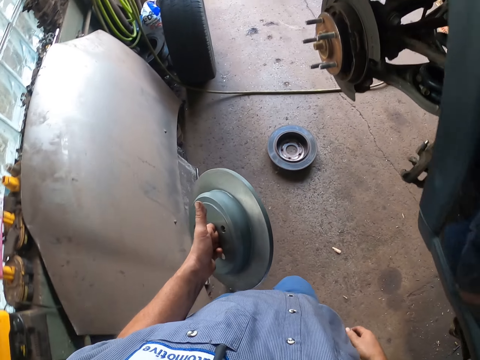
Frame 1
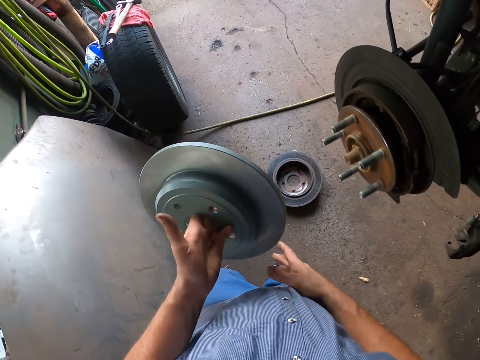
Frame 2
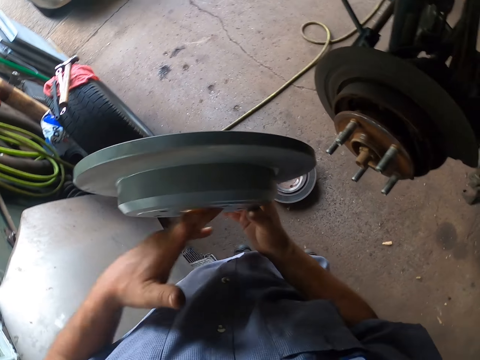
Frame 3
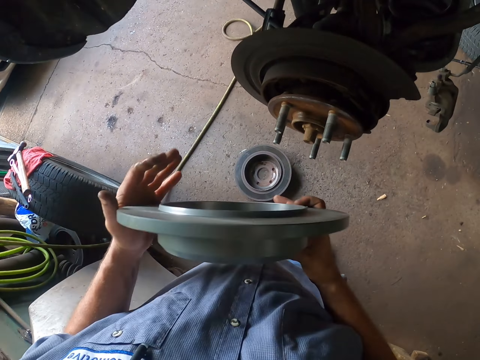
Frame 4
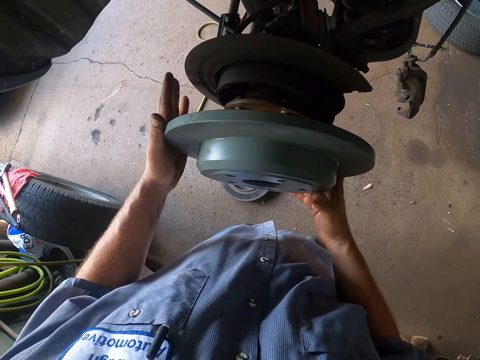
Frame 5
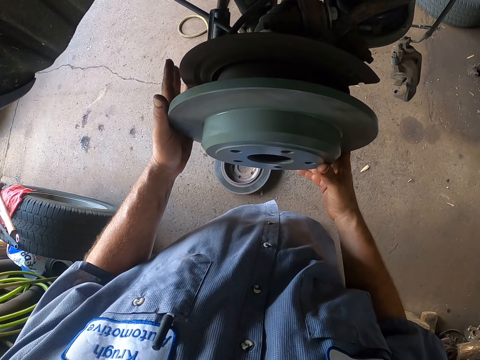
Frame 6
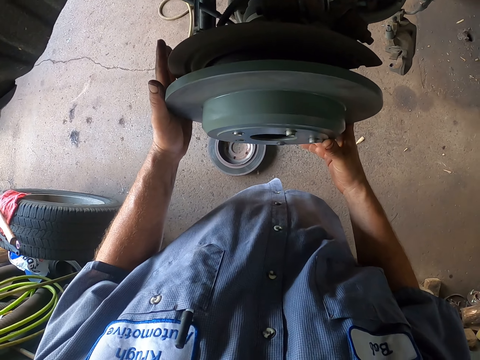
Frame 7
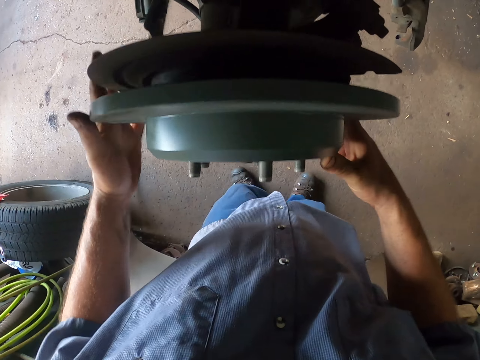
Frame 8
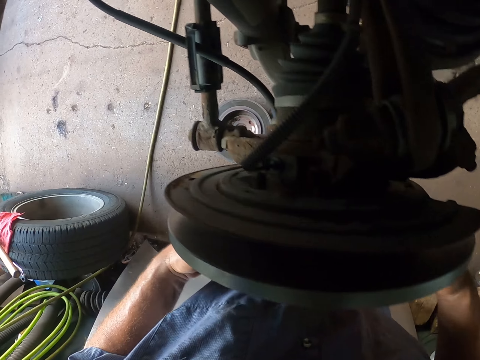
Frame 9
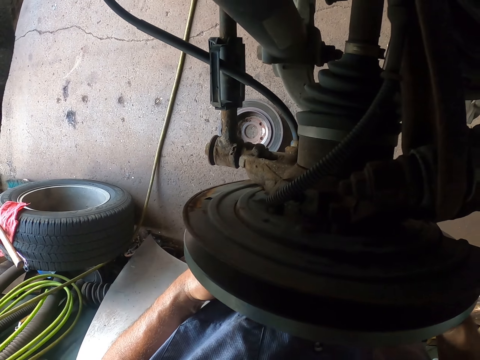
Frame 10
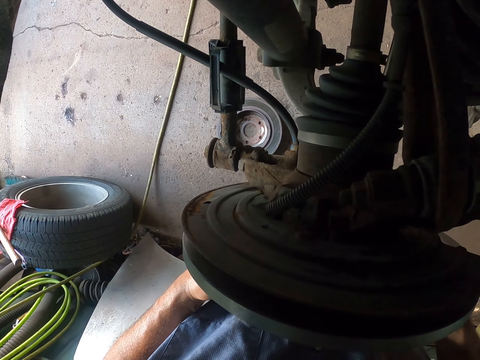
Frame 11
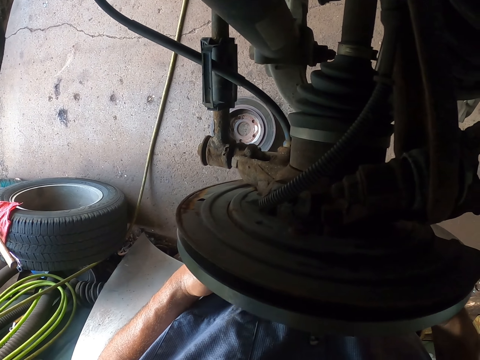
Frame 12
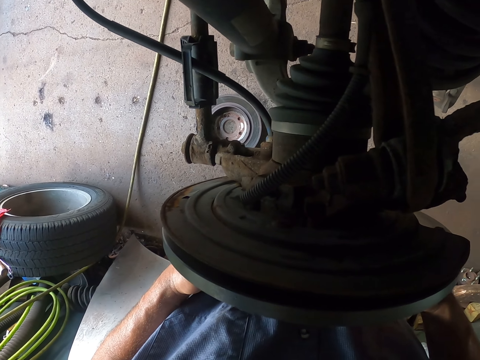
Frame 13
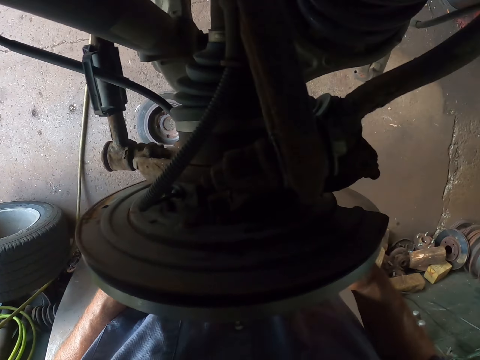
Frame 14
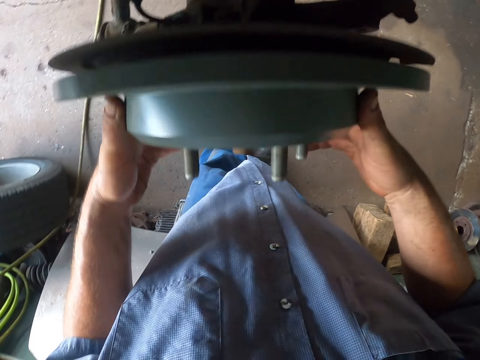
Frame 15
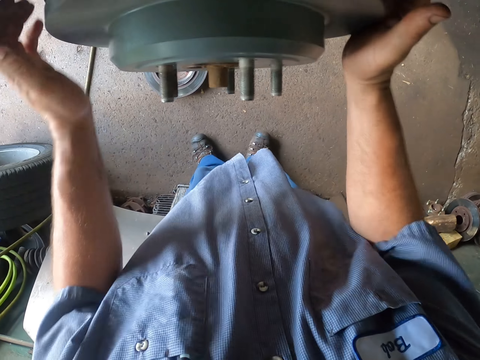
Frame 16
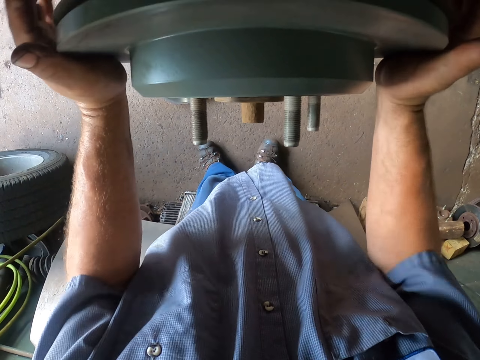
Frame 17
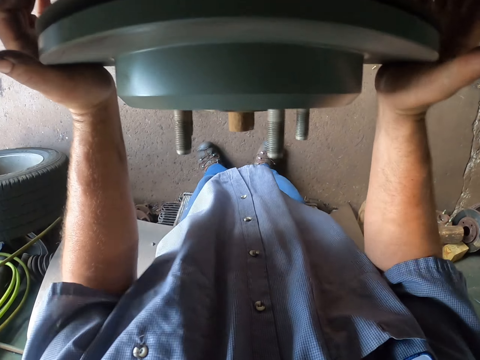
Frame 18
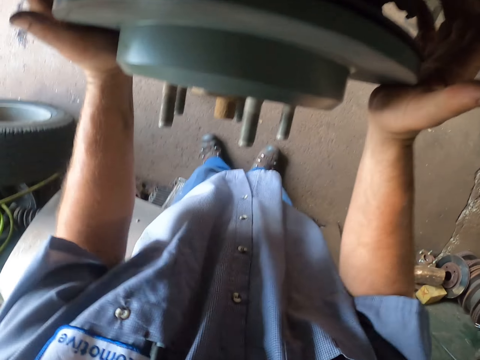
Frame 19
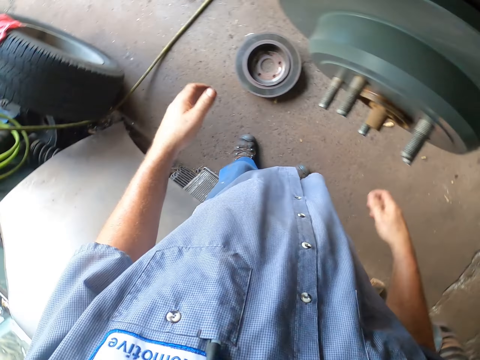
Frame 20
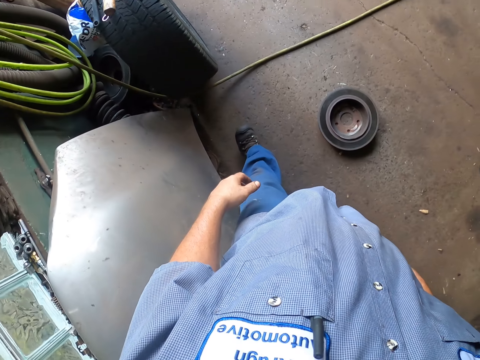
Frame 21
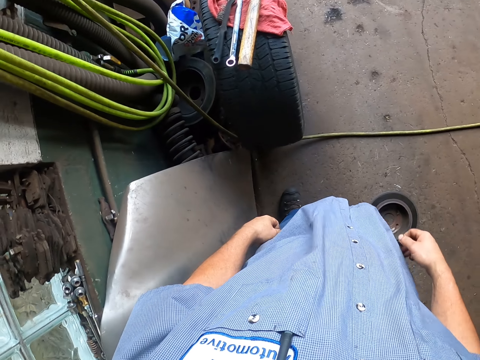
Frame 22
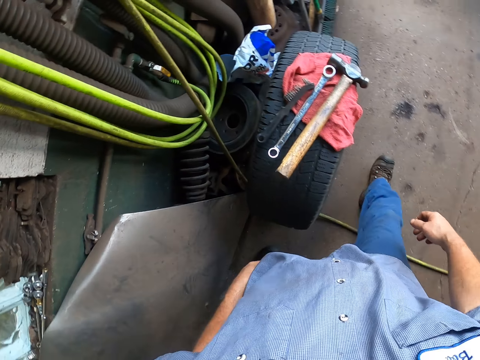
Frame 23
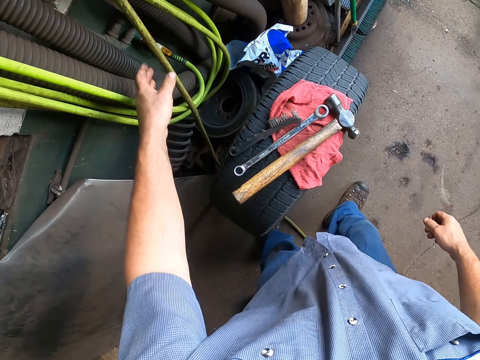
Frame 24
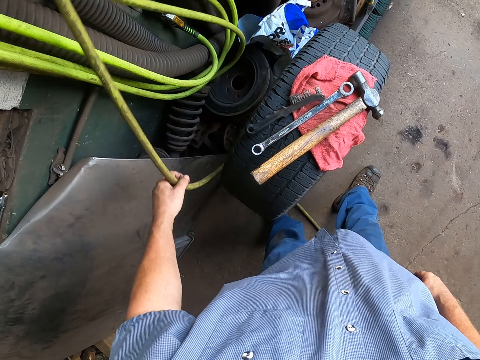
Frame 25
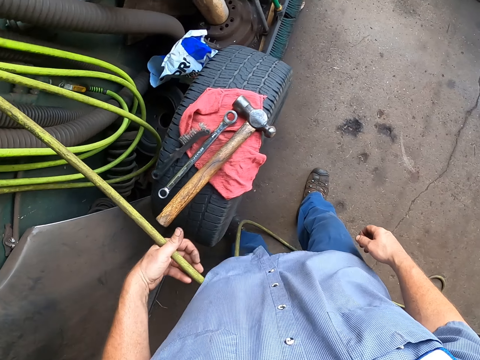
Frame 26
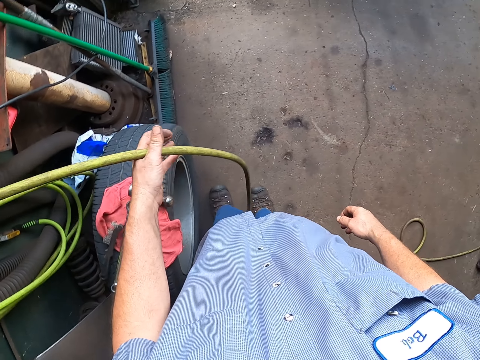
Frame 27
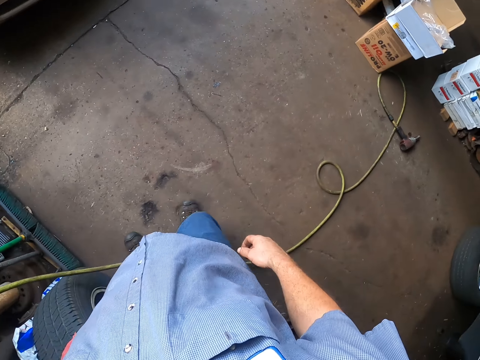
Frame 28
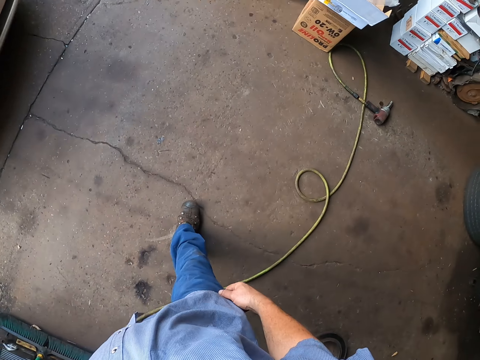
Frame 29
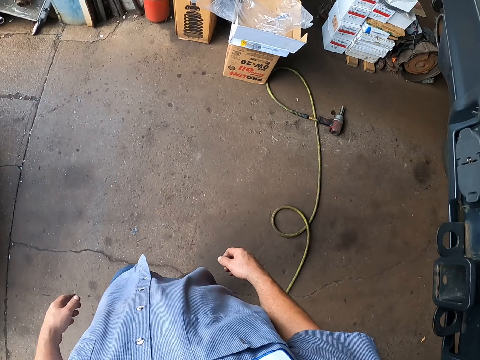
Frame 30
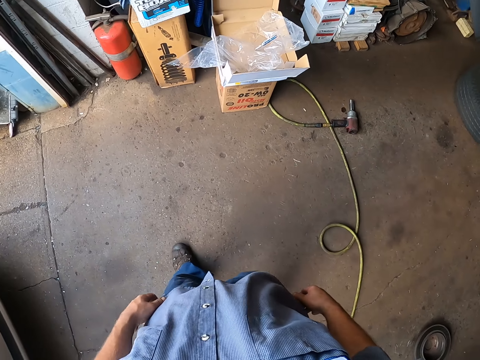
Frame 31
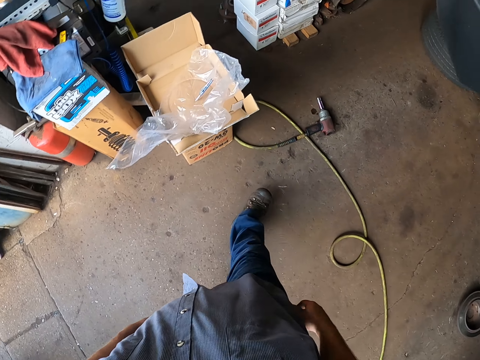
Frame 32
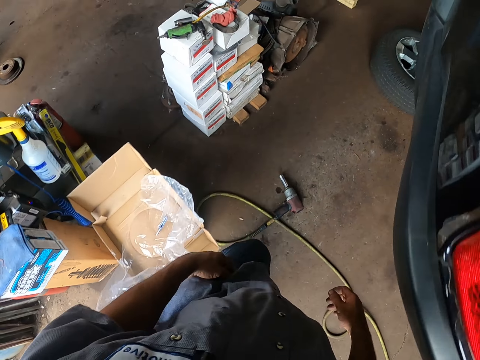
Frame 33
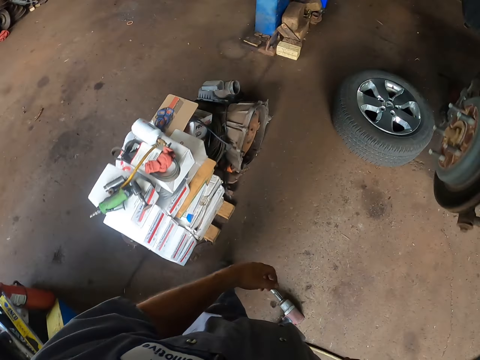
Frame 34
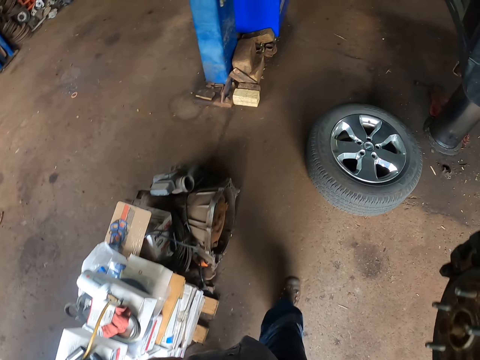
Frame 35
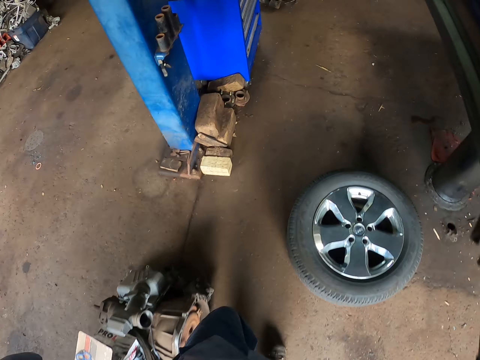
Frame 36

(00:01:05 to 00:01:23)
The camera wearer puts the rim on the wheel. They fix a metal on the car. They walk around the garage. They pick up a cable. They pull the cable. They walk around the garage.

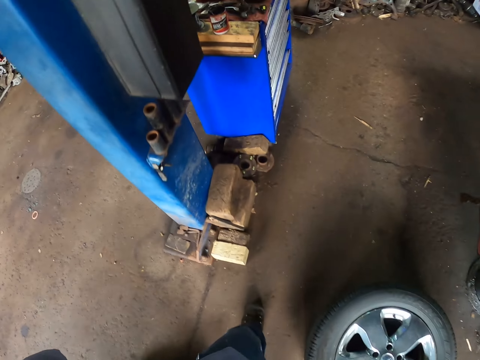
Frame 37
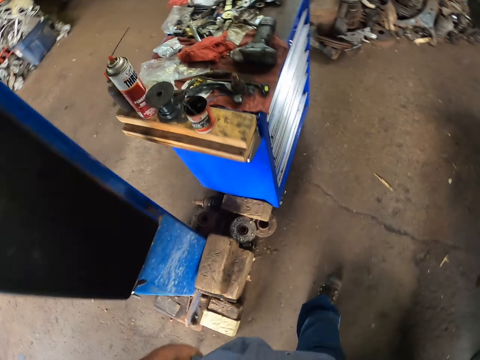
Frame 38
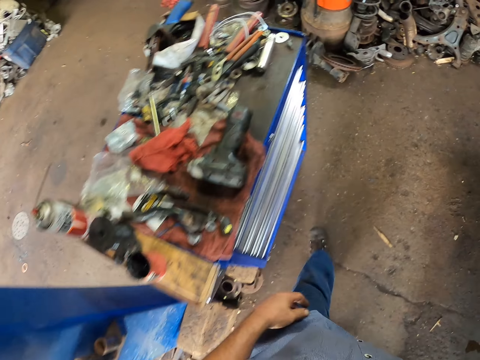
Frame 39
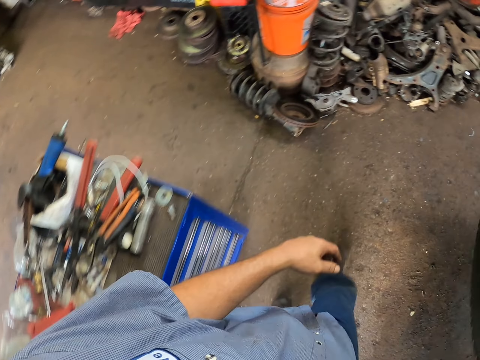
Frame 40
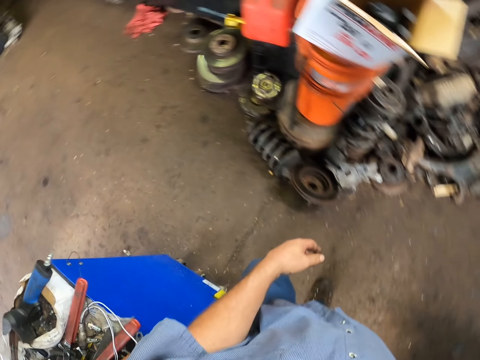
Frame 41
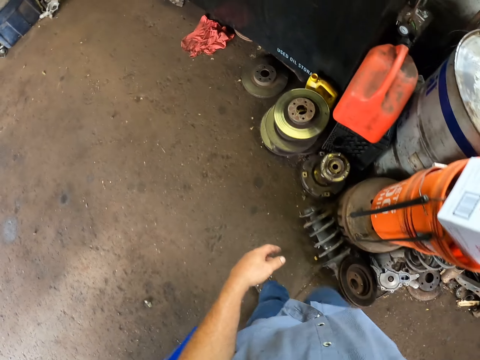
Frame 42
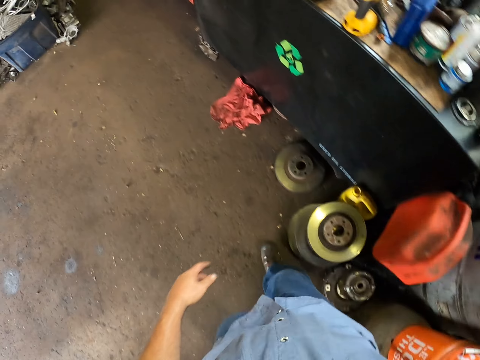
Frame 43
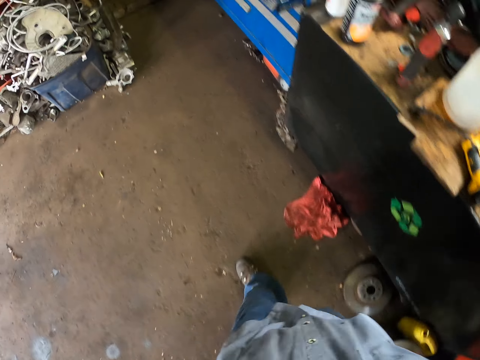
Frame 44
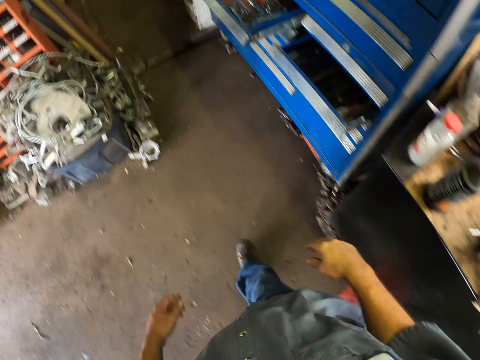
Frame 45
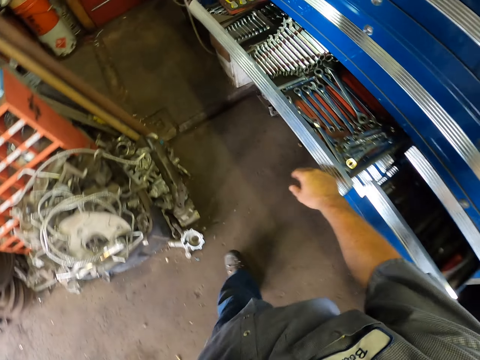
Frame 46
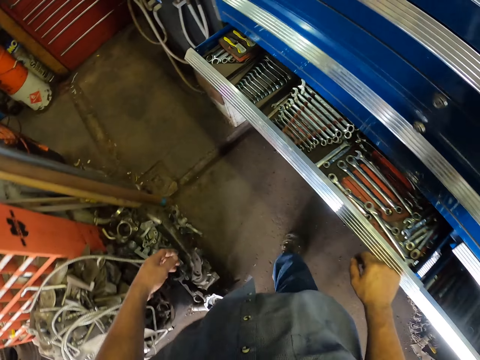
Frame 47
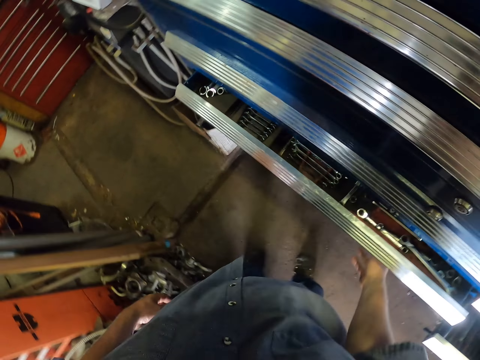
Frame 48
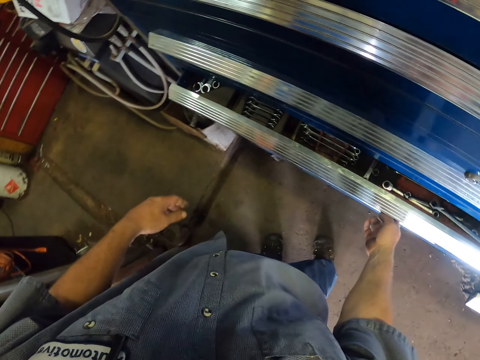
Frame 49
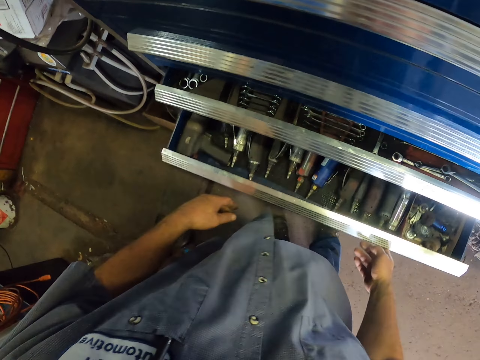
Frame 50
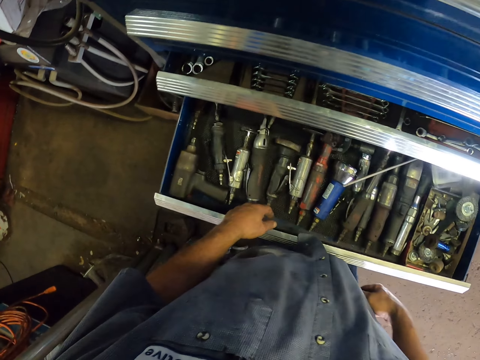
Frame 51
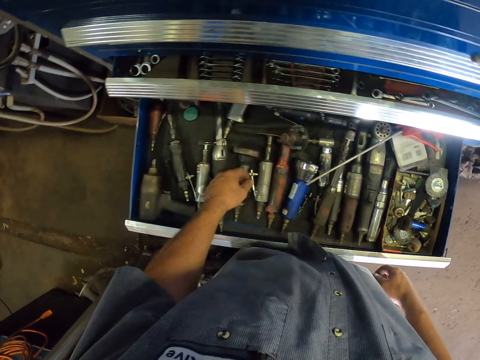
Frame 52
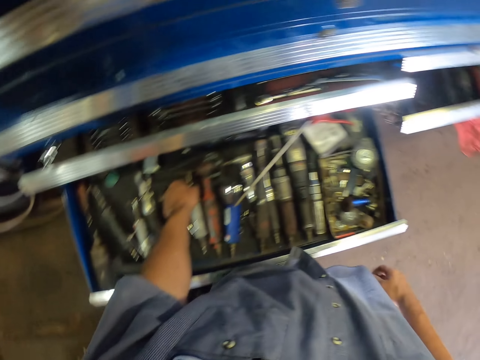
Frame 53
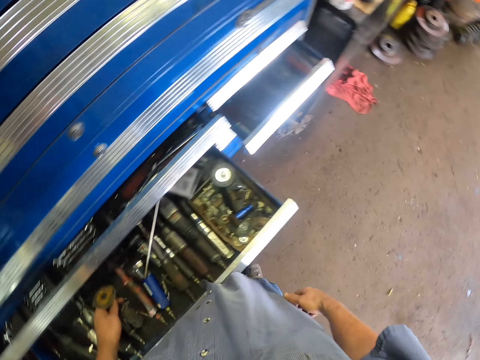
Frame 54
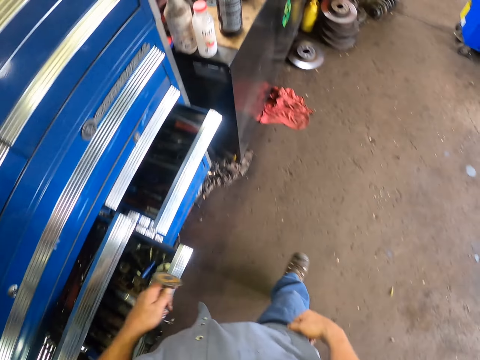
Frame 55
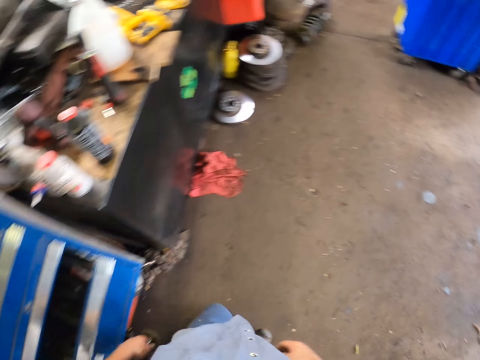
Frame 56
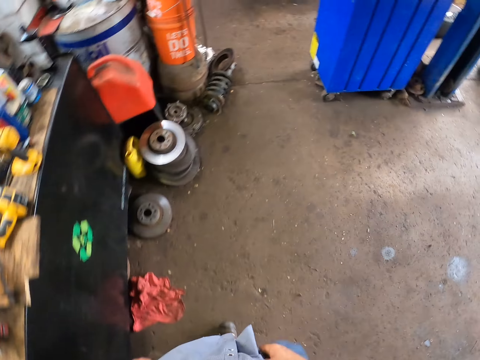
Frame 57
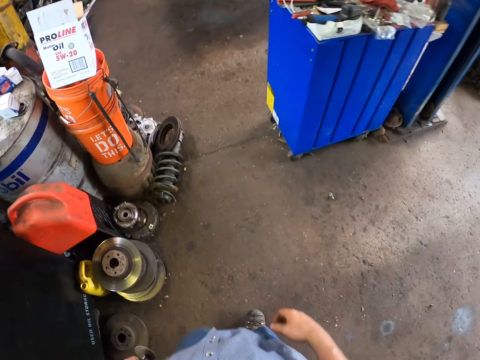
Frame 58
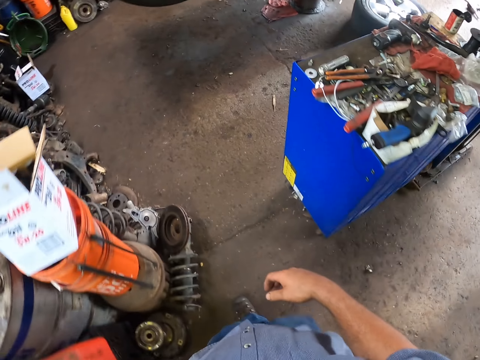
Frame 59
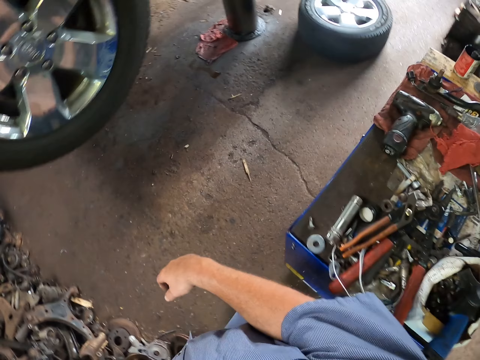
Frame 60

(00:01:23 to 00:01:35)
The camera wearer pulls a drawer. They open the drawer. They pick up a metal. They walk around the garage.
